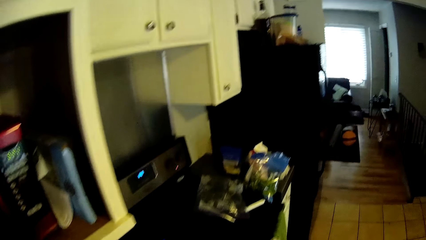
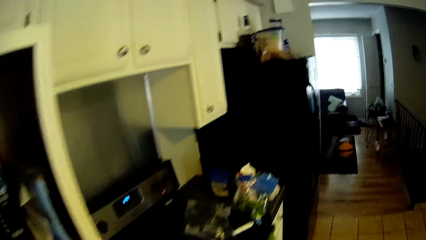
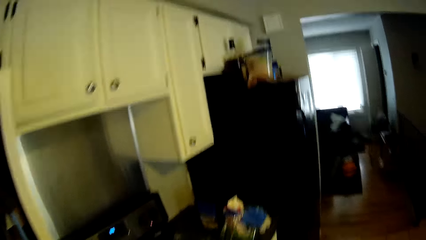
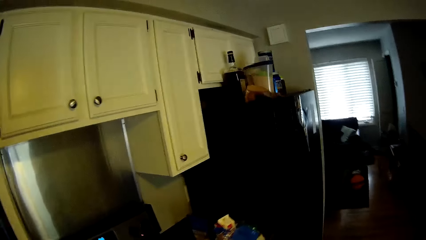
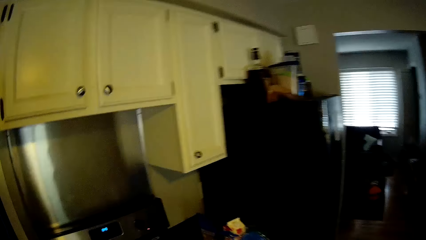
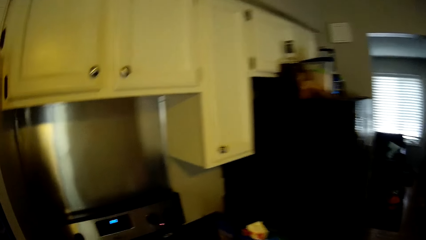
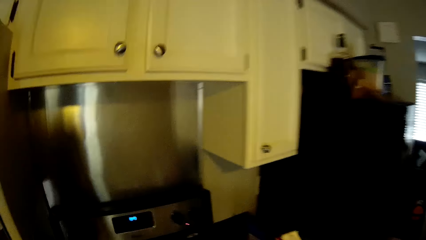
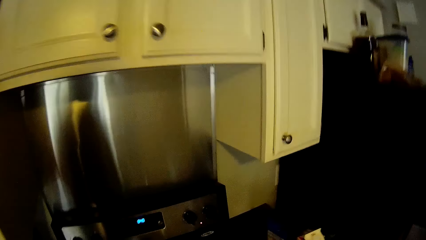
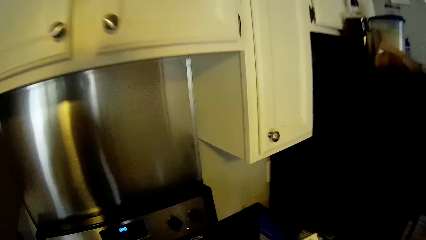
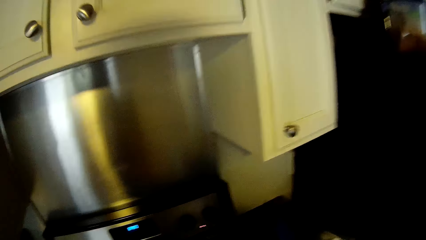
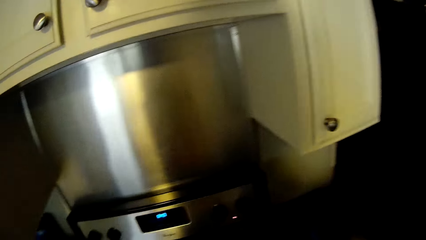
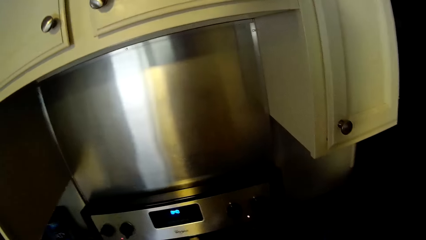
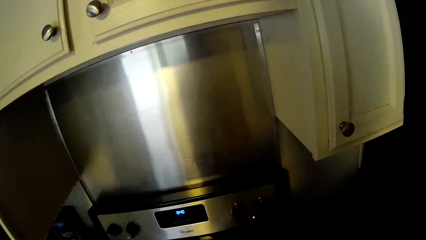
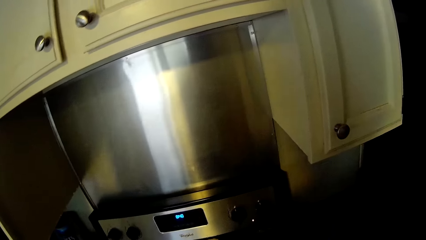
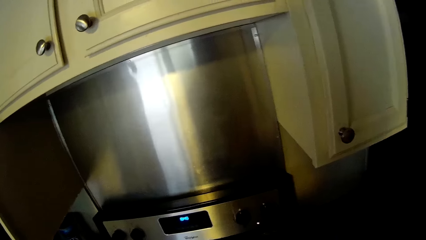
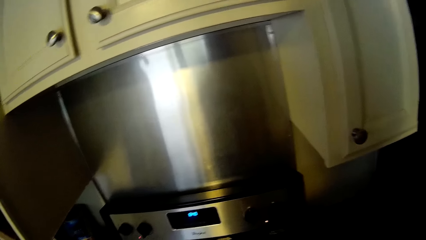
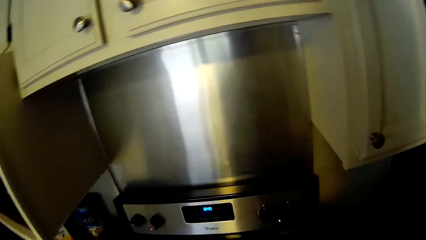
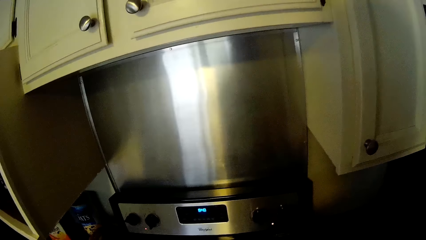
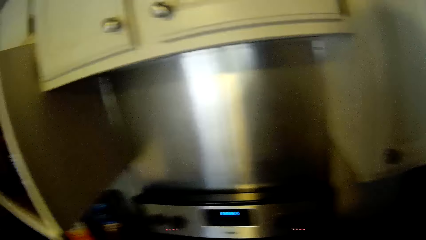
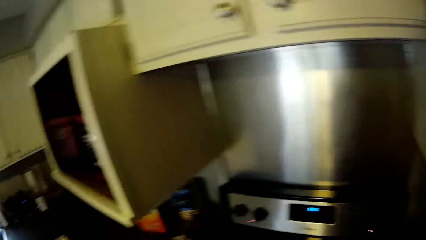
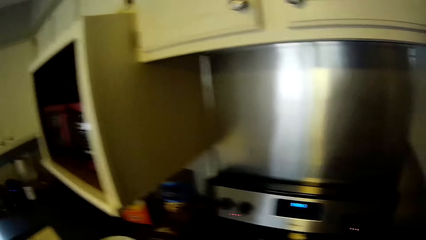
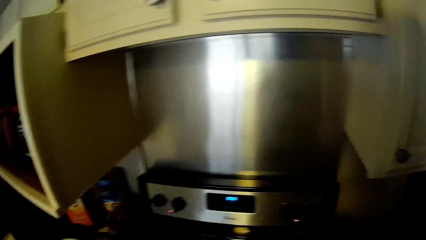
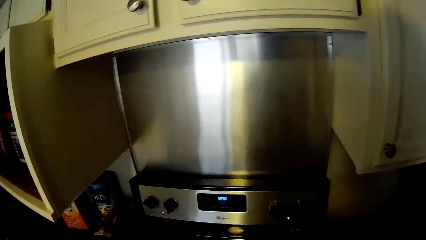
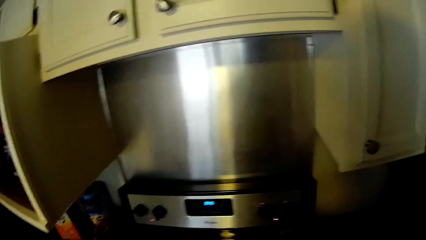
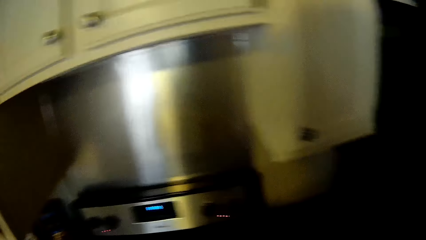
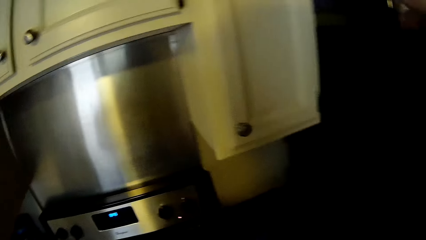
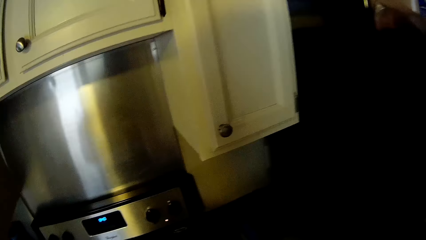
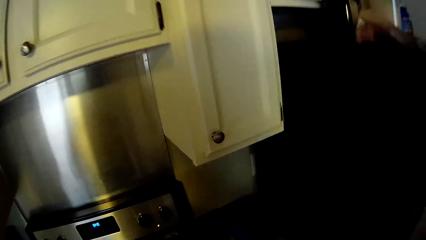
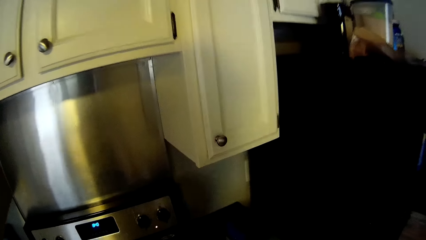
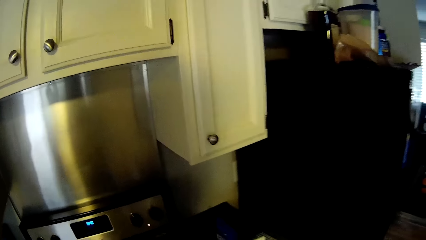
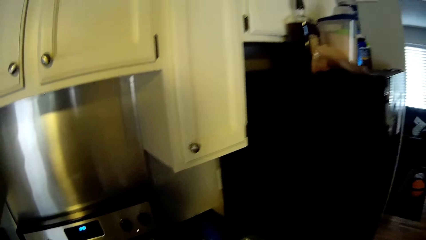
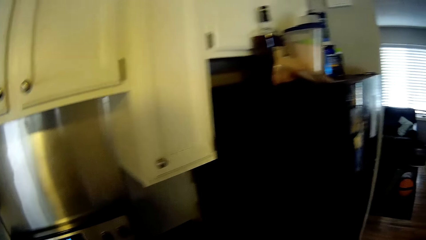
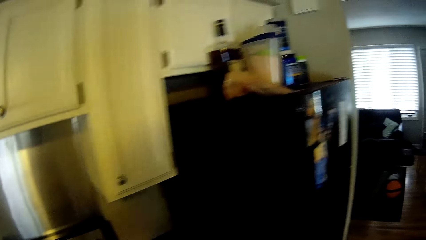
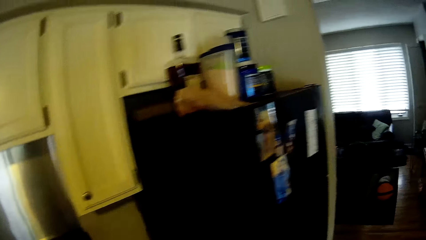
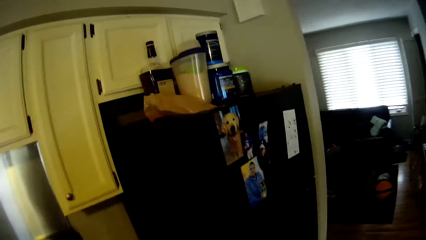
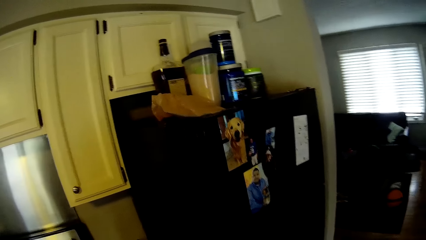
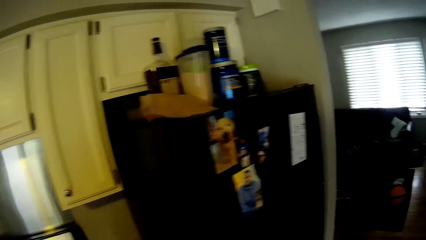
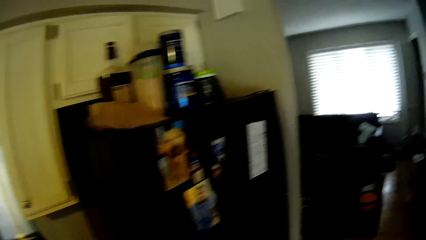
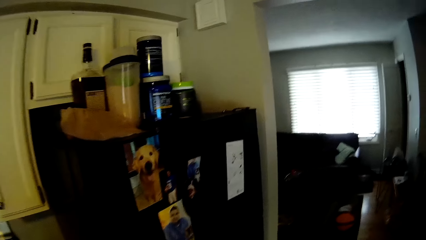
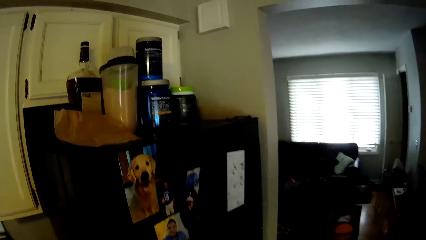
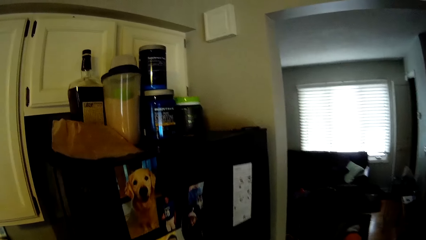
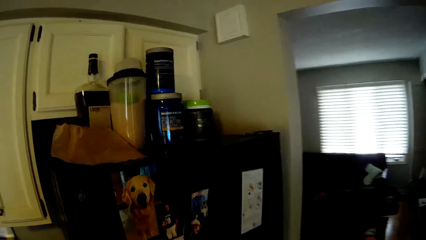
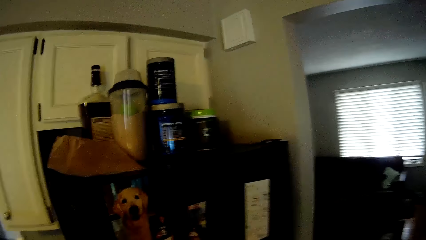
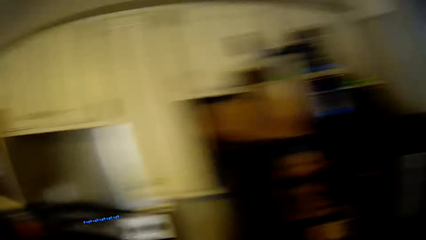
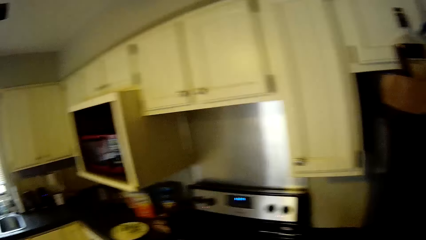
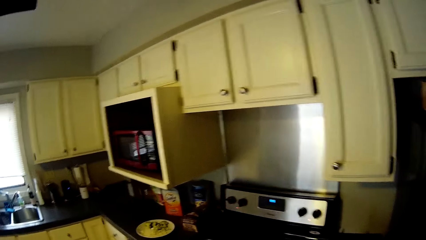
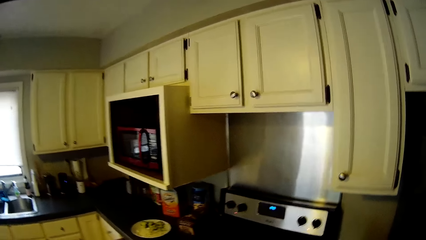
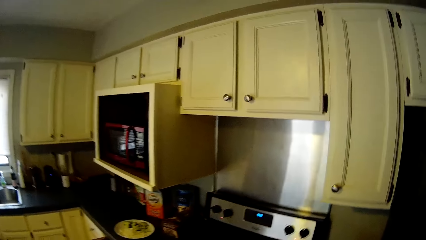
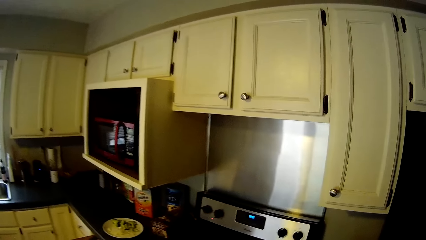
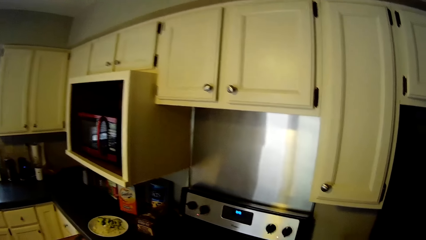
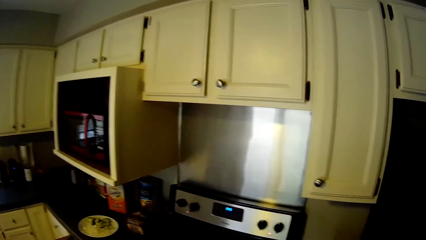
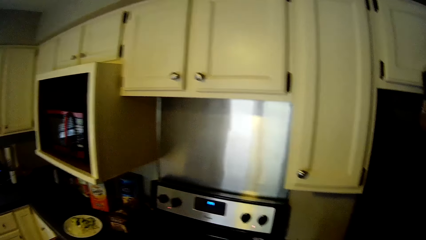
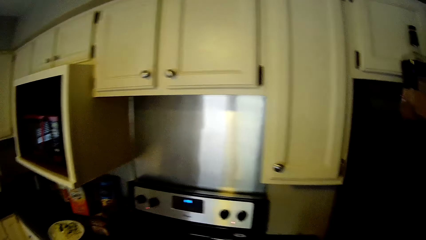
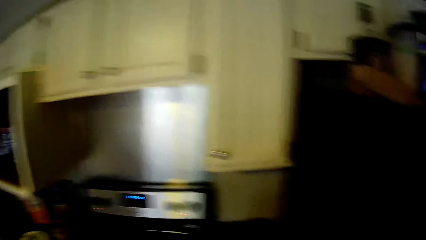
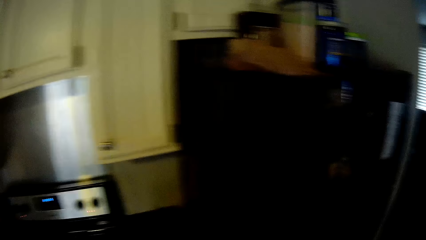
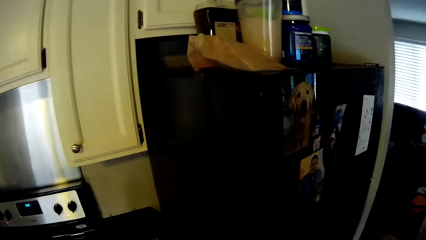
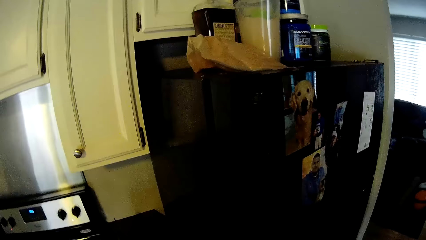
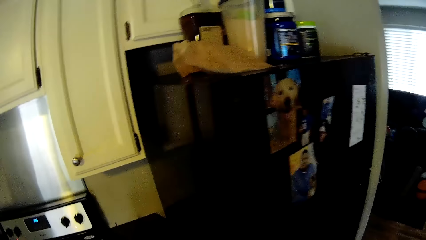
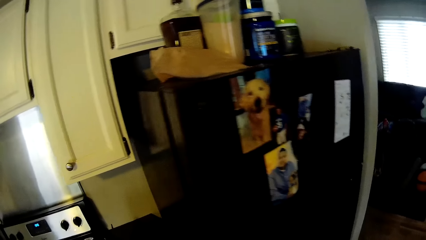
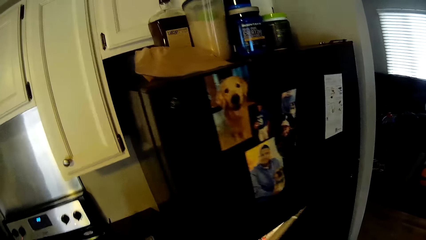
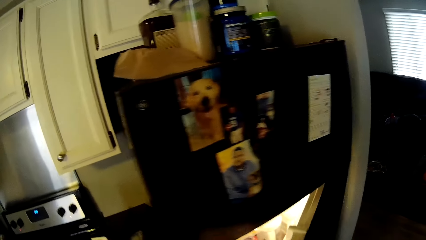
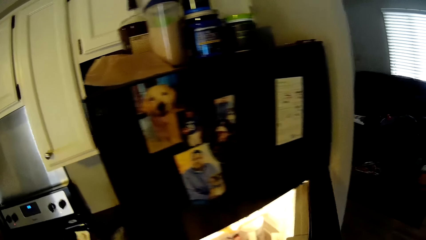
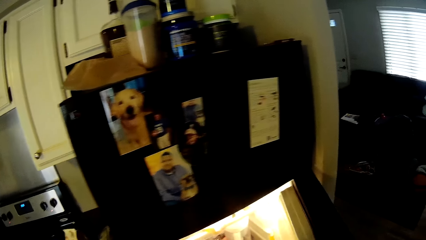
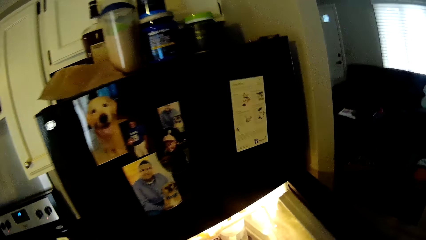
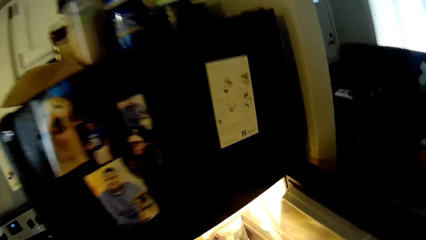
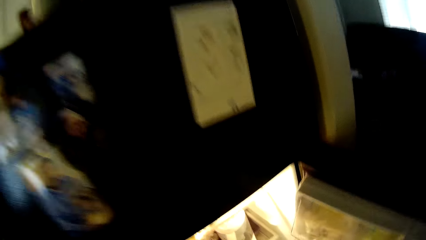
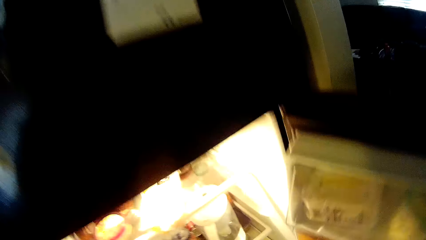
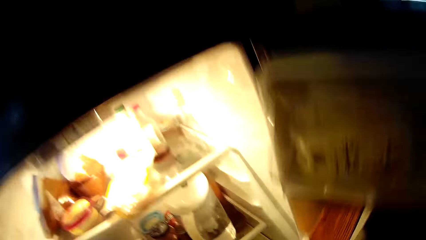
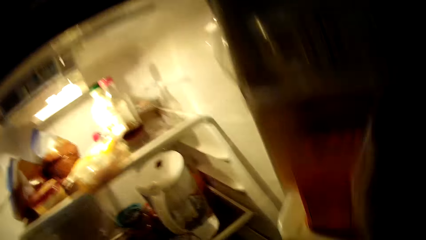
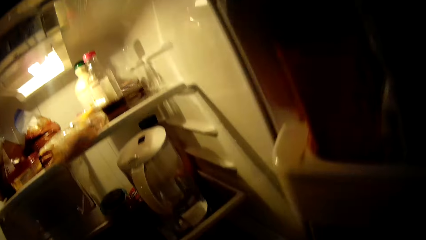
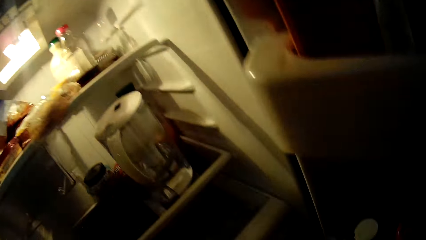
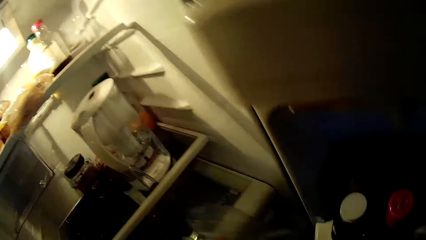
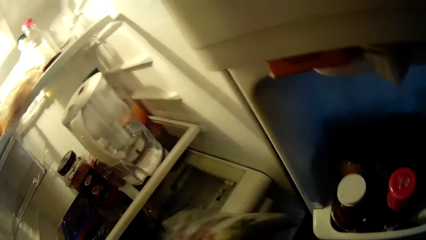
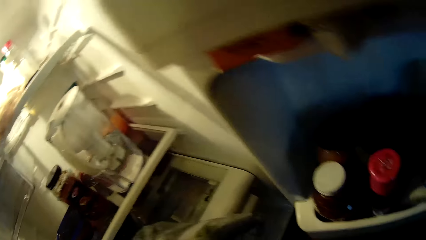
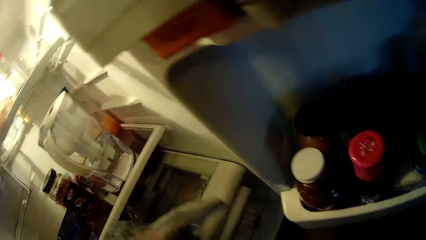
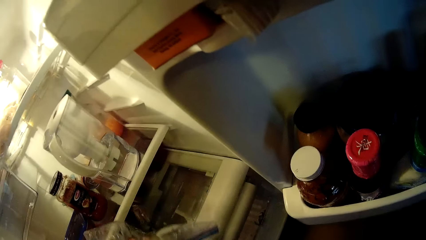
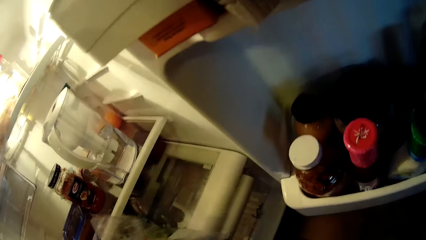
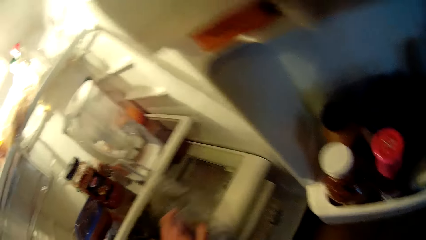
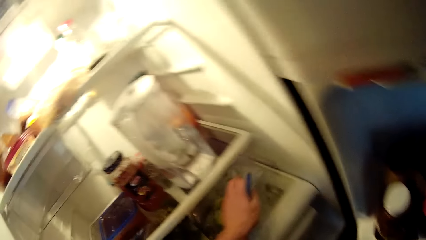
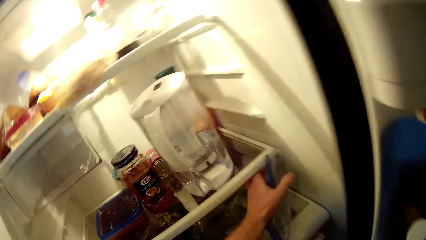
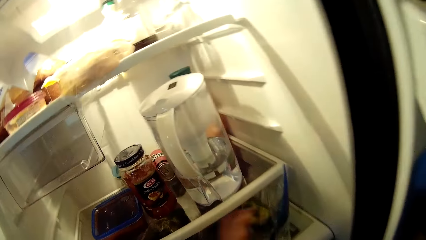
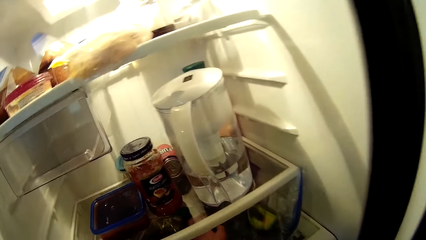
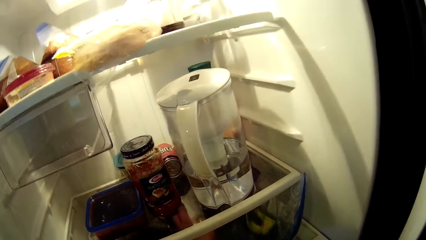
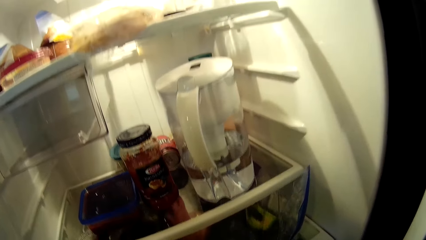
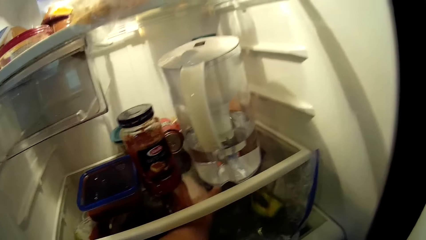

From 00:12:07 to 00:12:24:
The camera wearer walks to the cooker. He looks around the kitchen. He moves closer to a fridge. He looks around the kitchen. He opens the fridge door with his right hand. He drops a nylon in the fridge with his left hand.
